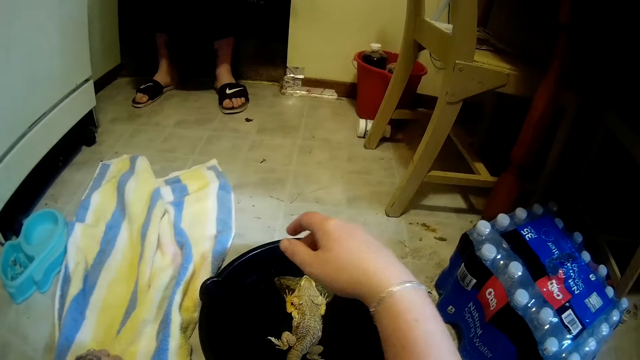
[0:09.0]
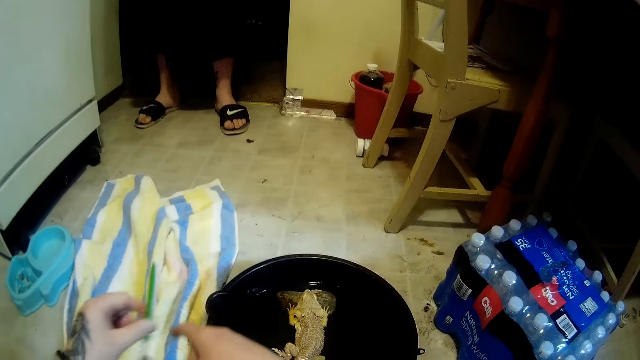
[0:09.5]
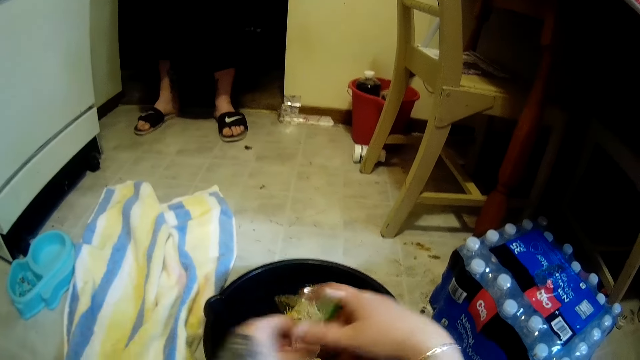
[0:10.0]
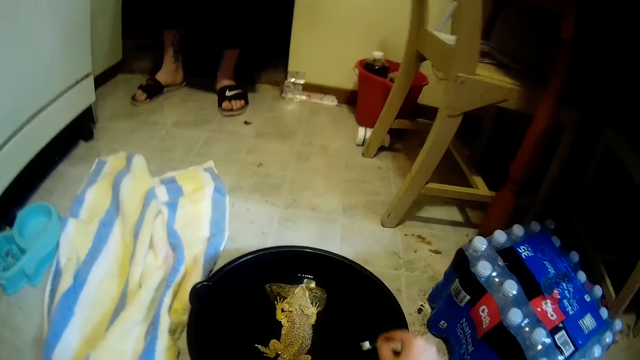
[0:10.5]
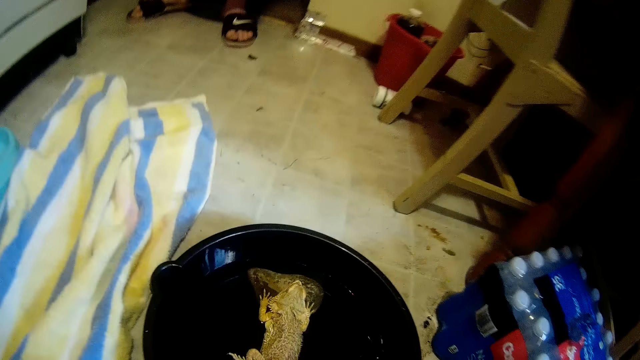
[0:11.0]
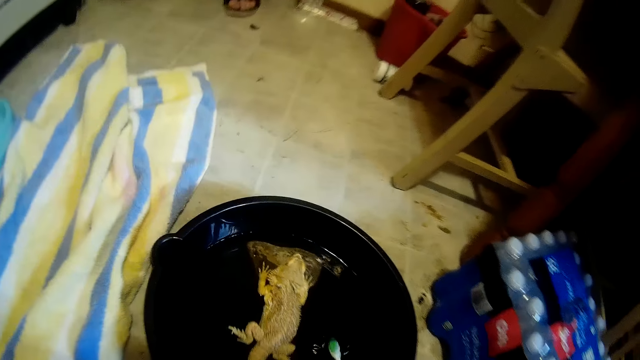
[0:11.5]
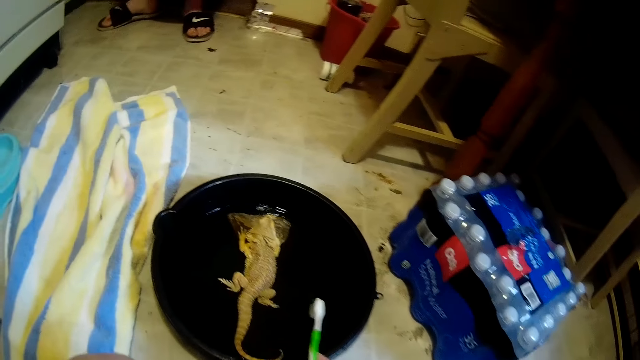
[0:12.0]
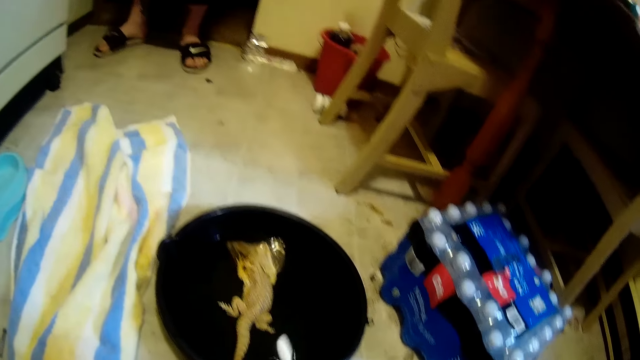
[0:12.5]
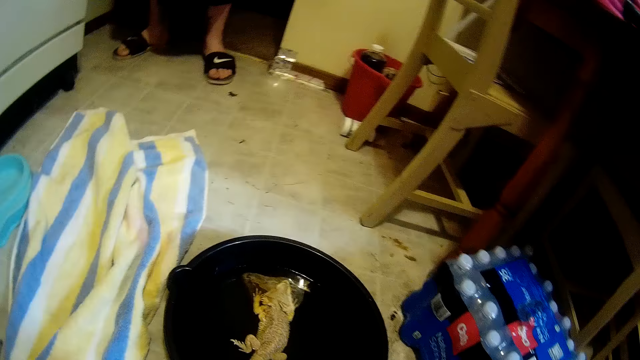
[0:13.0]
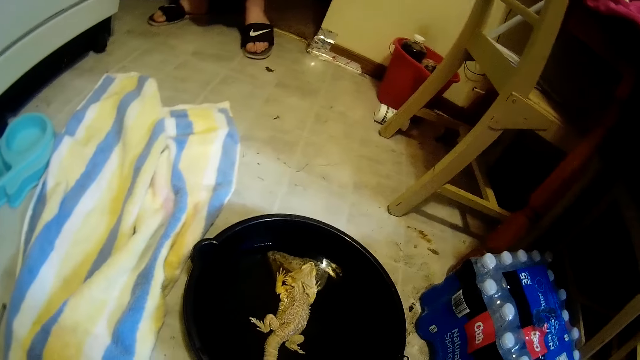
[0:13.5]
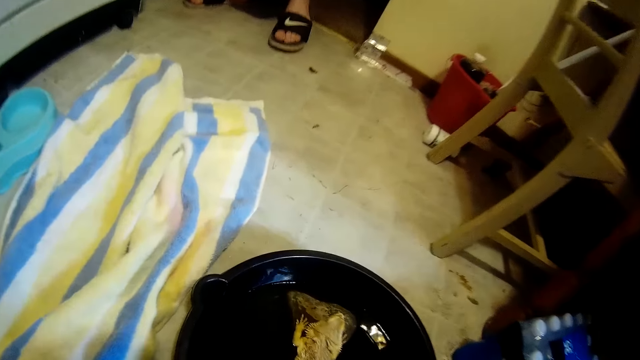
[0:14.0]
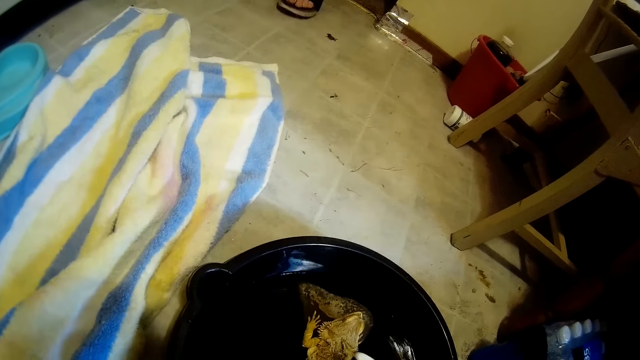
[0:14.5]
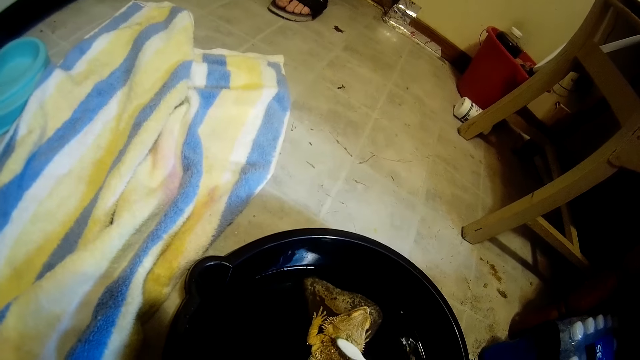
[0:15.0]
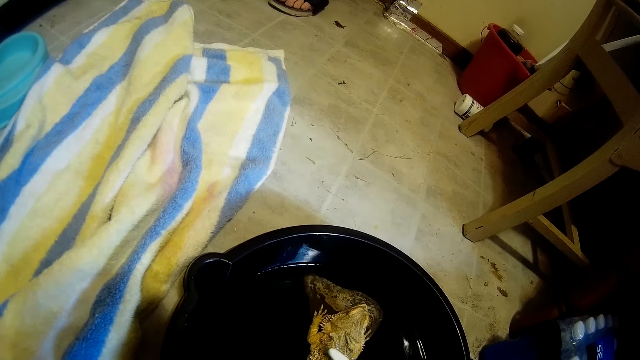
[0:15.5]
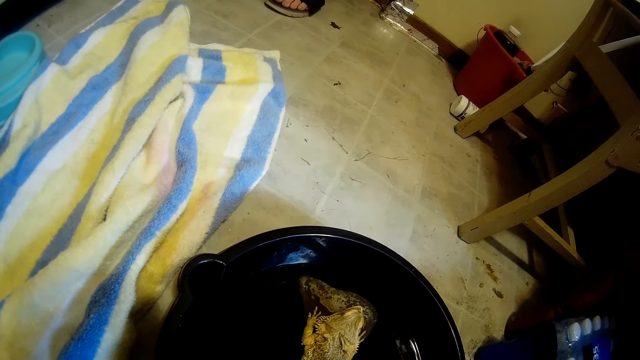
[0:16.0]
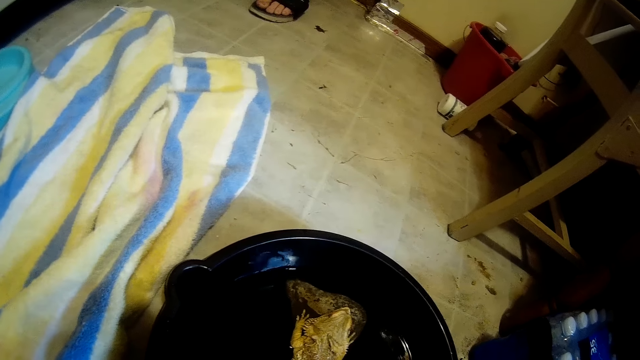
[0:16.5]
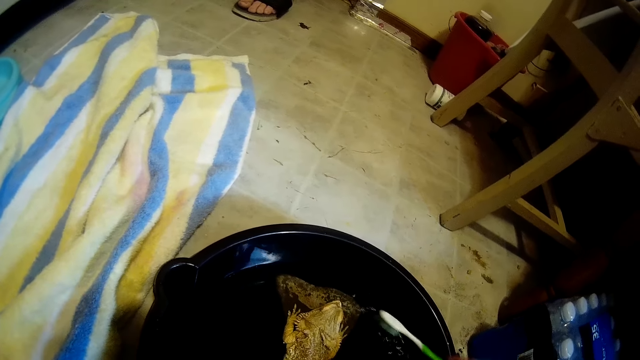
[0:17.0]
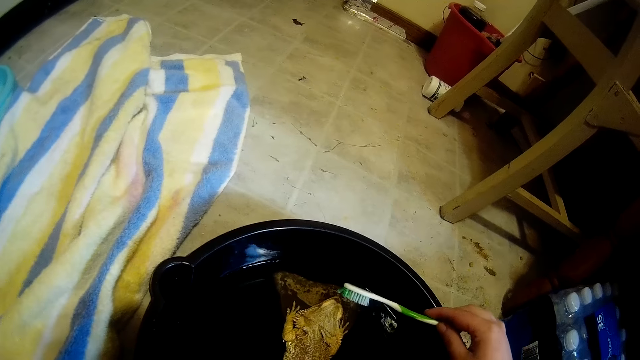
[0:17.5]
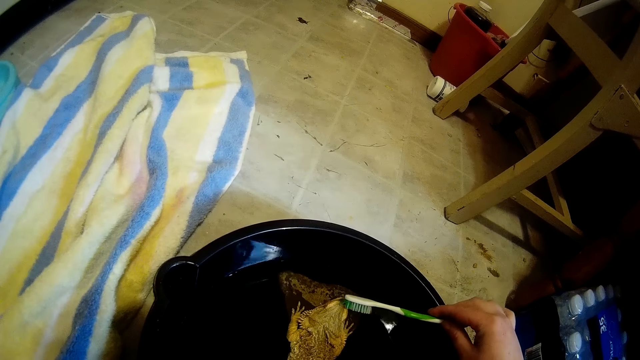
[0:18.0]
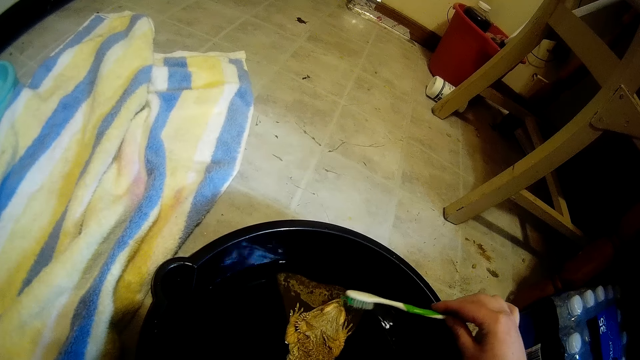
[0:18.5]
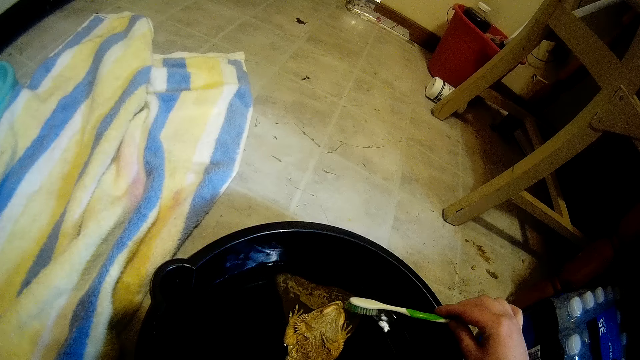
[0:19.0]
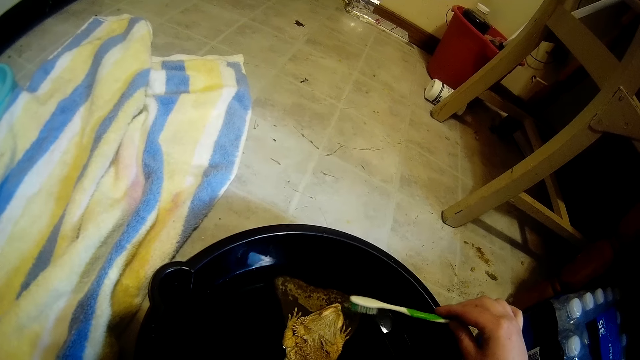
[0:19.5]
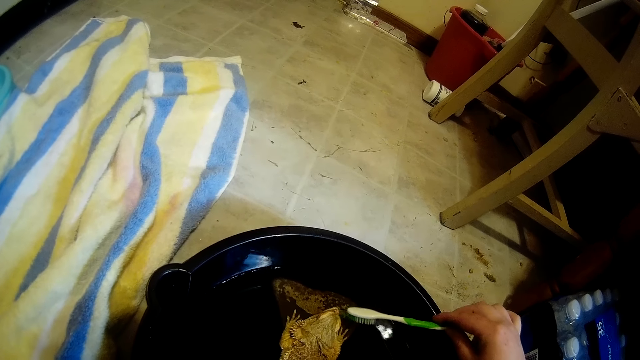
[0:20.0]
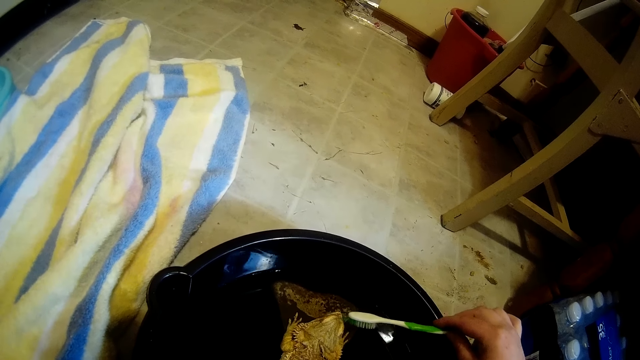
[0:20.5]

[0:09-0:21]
The camera wearer picks up a toothbrush from the towel on the ground with her left hand. She passes the toothbrush from her left hand to her right hand. She puts the toothbrush in the black bowl on the ground with her right hand. She shakes the toothbrush in water. She hits the toothbrush on the black bowl on the ground with her right hand. She cleans the bearded dragon lizard with the toothbrush in her right hand.

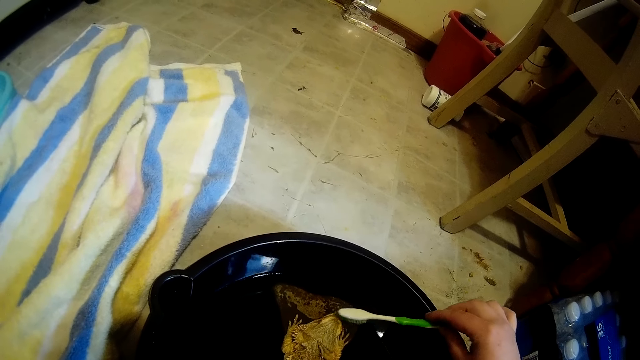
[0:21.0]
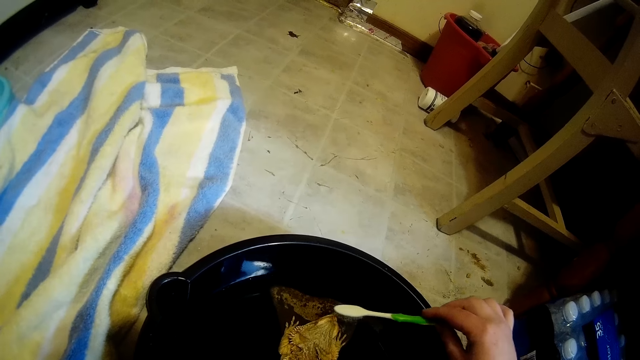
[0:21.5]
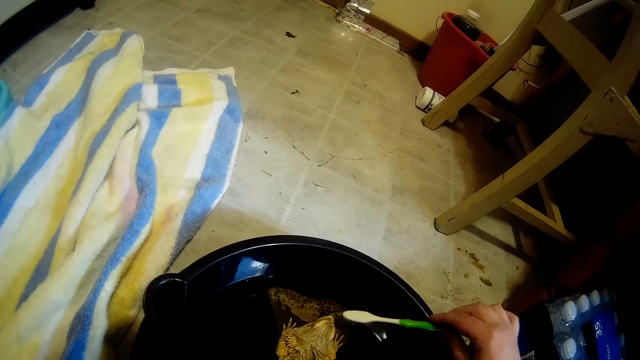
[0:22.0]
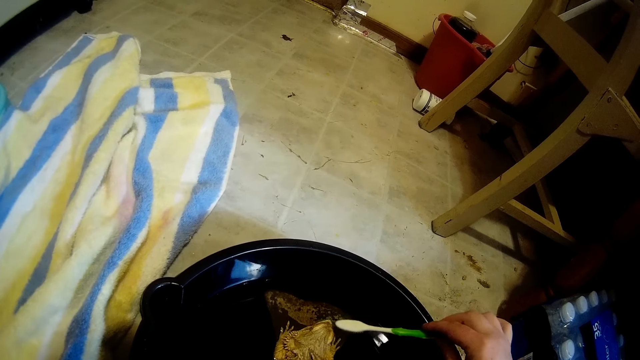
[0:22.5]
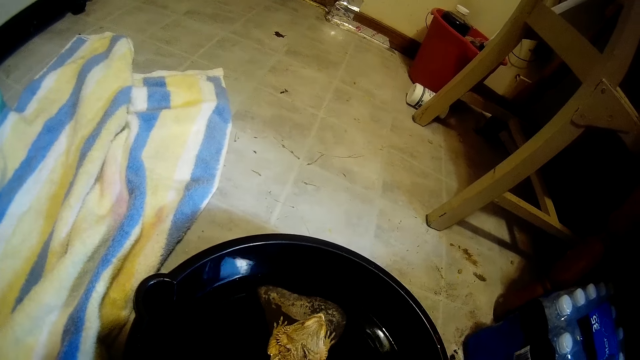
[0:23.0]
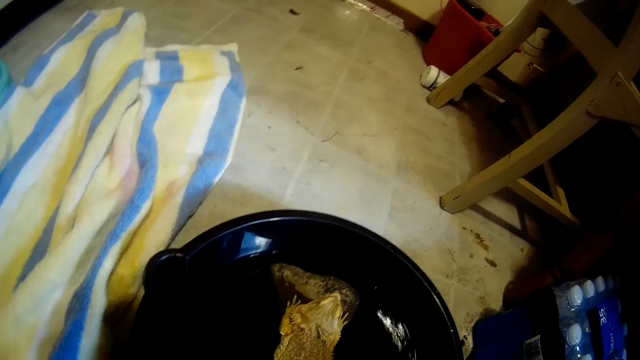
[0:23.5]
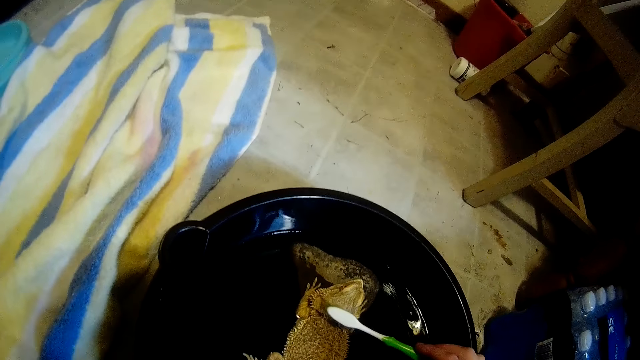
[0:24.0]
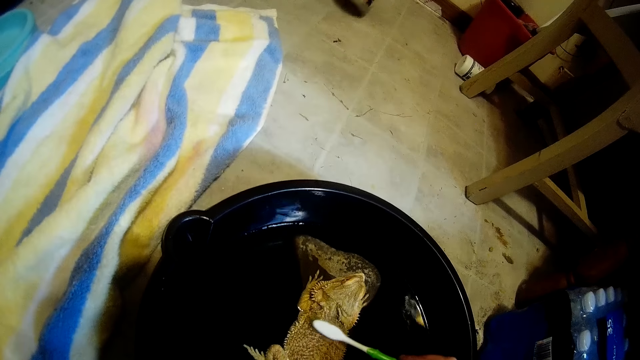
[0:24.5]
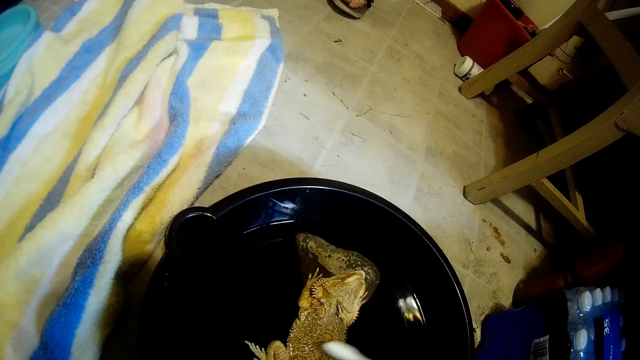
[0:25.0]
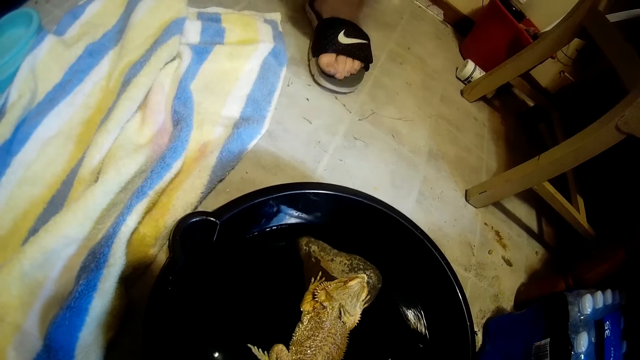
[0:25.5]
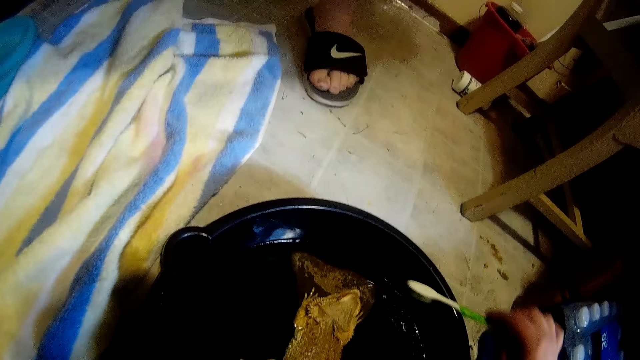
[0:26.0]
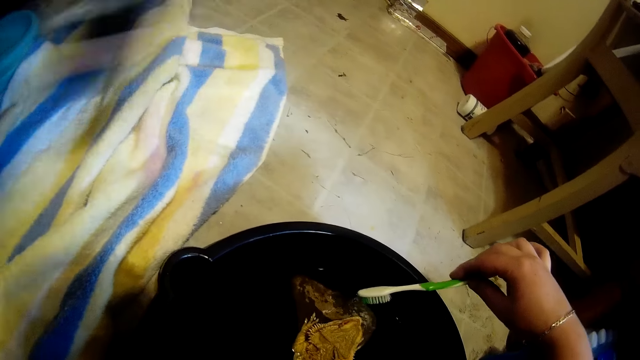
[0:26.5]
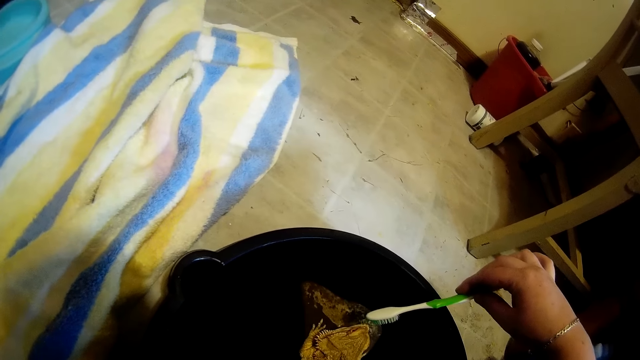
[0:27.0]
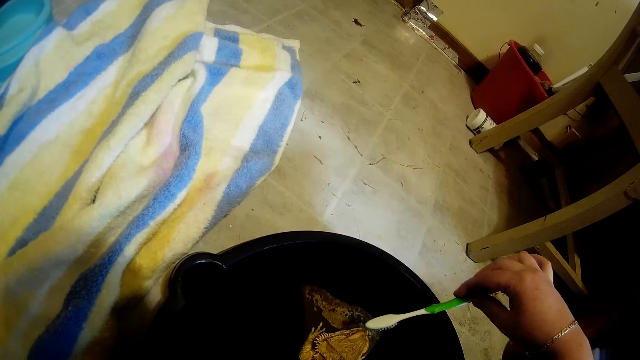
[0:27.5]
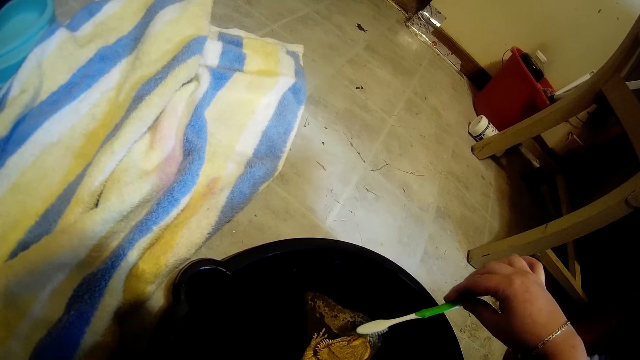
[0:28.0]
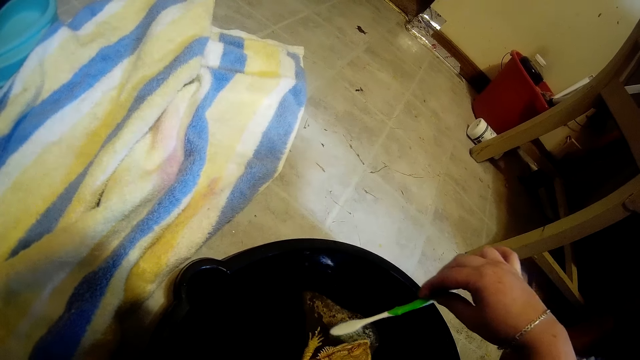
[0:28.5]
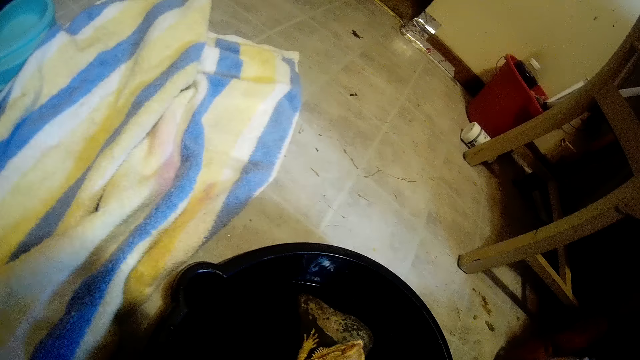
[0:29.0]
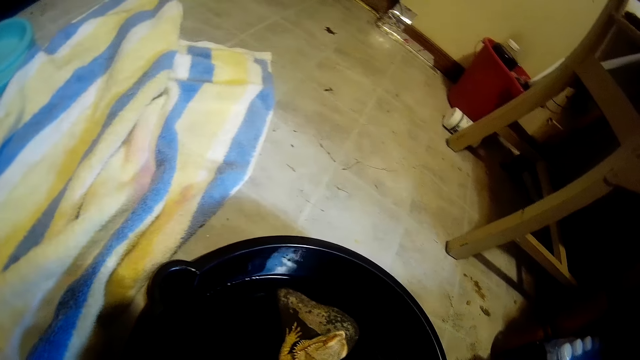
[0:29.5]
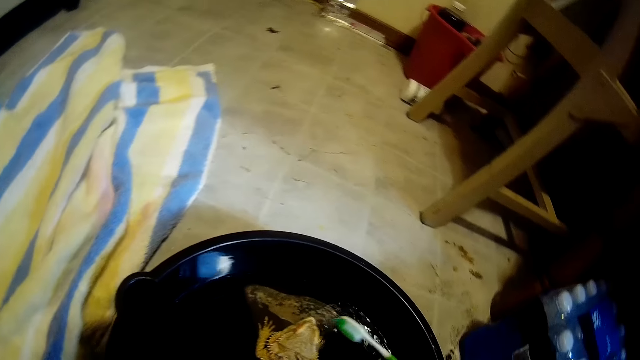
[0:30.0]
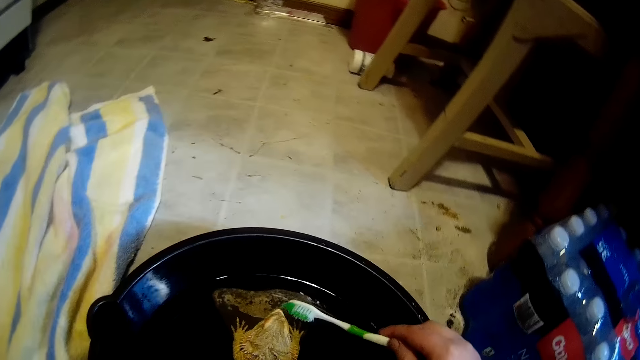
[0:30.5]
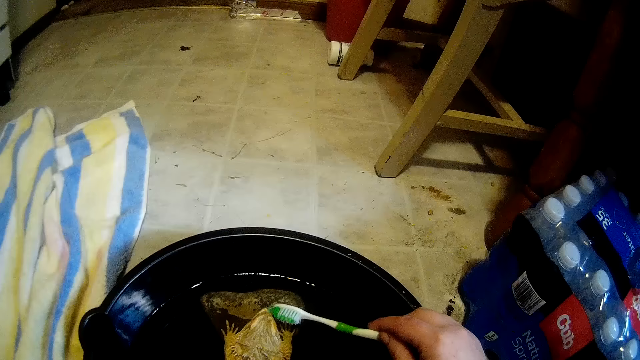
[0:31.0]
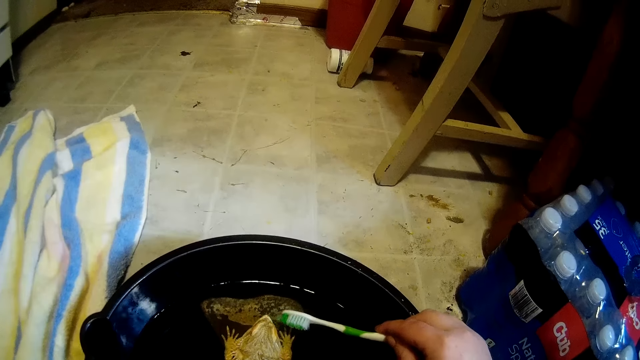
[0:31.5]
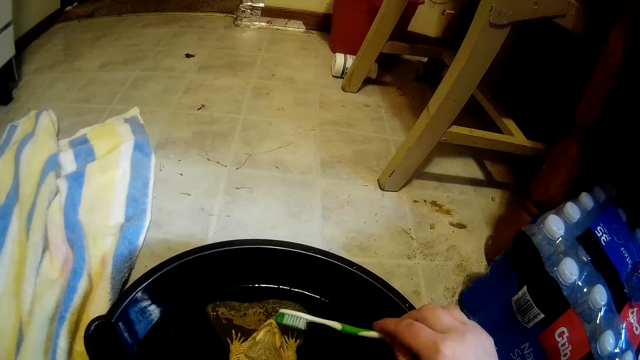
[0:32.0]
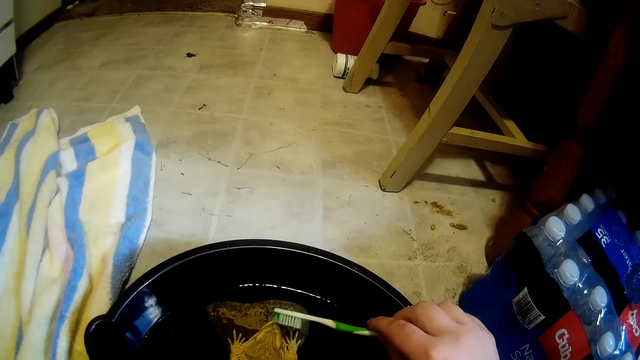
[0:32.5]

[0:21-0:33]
The camera wearer dips a toothbrush in water. They brush the bearded dragon with the toothbrush. A man walks past the camera wearer in the house. The camera wearer dips the toothbrush in the water. They brush the bearded dragon with the toothbrush.
